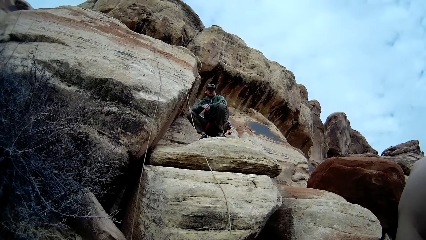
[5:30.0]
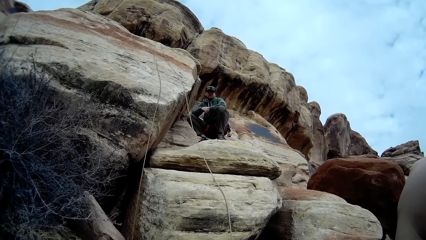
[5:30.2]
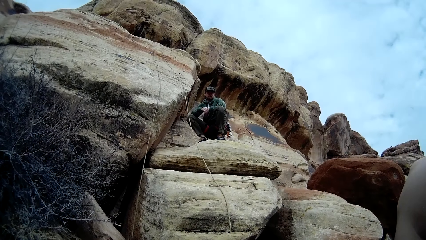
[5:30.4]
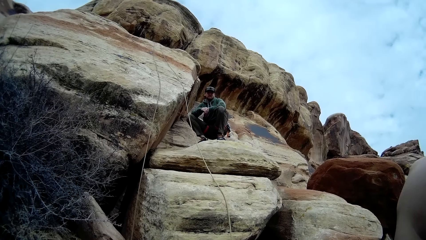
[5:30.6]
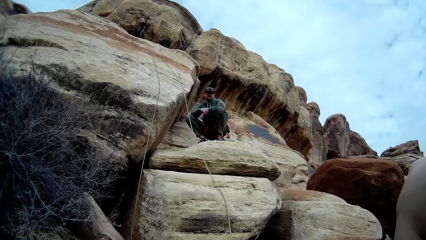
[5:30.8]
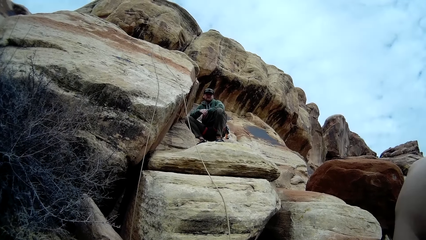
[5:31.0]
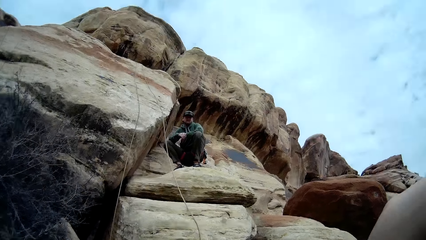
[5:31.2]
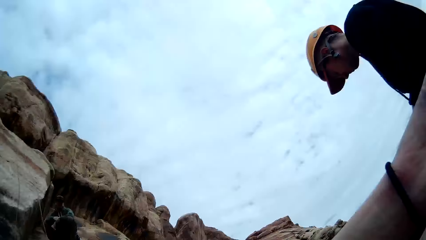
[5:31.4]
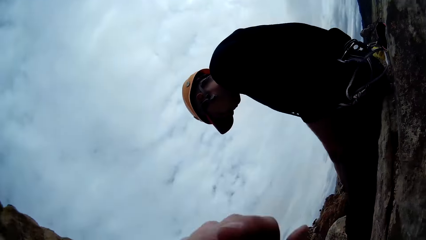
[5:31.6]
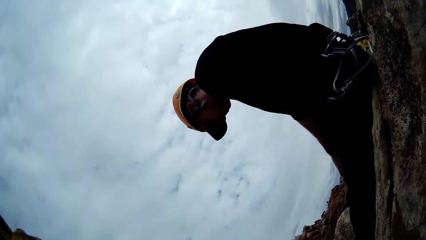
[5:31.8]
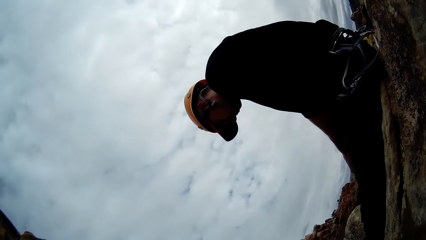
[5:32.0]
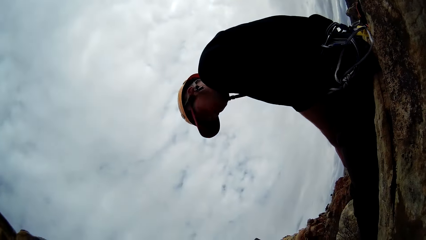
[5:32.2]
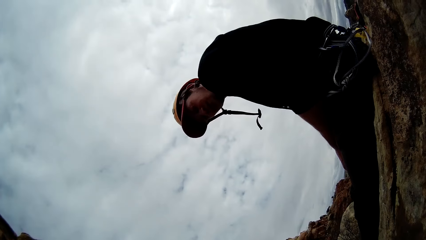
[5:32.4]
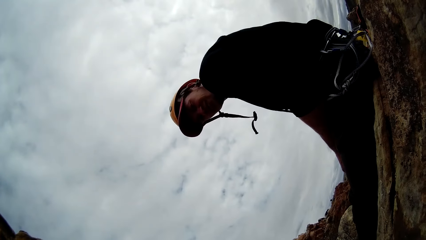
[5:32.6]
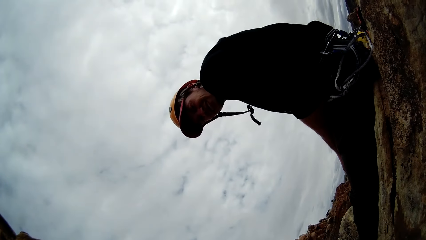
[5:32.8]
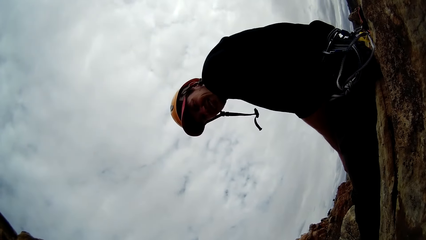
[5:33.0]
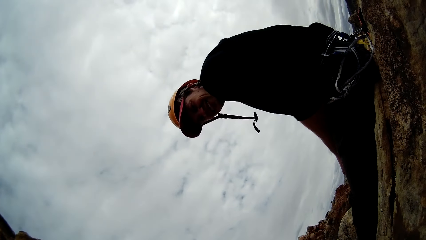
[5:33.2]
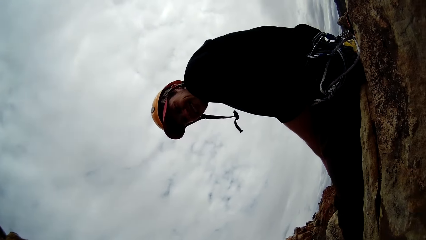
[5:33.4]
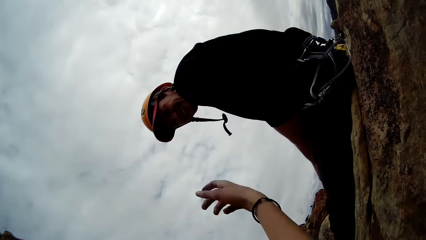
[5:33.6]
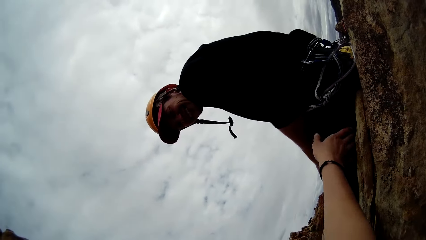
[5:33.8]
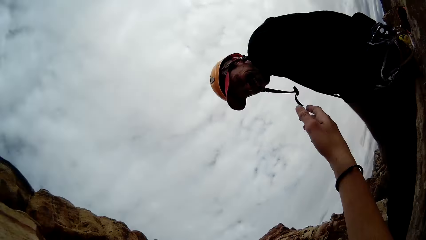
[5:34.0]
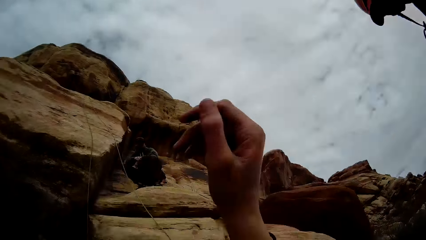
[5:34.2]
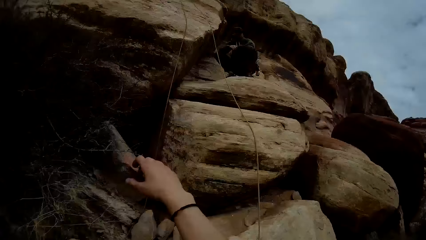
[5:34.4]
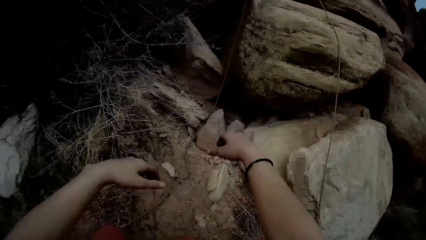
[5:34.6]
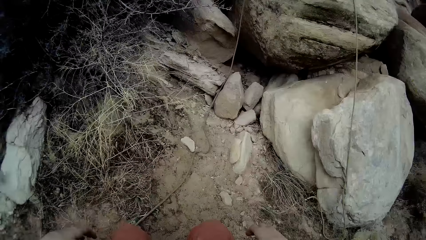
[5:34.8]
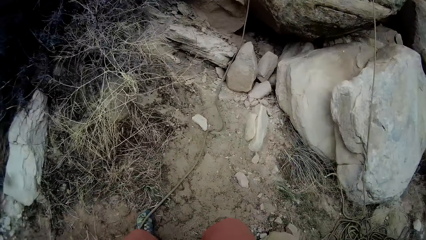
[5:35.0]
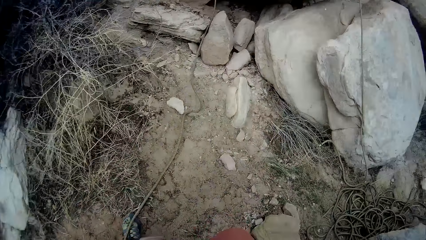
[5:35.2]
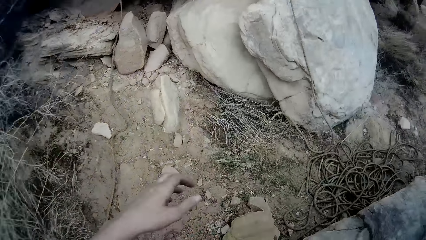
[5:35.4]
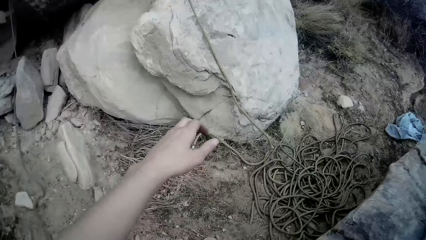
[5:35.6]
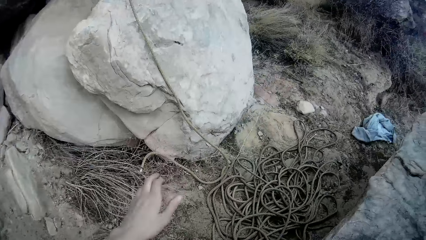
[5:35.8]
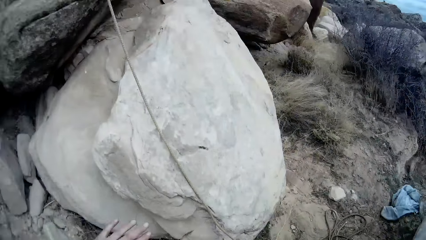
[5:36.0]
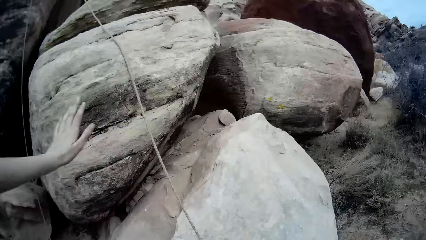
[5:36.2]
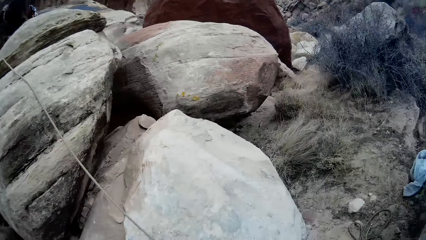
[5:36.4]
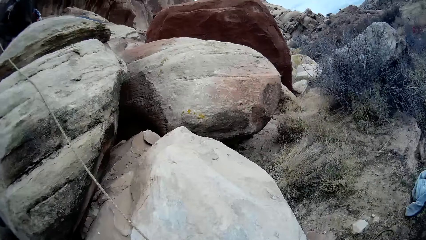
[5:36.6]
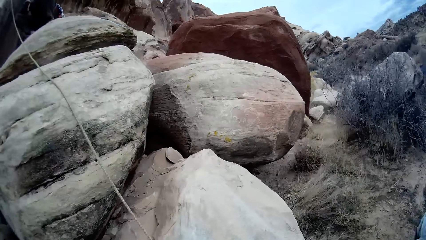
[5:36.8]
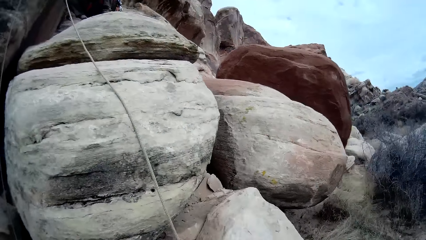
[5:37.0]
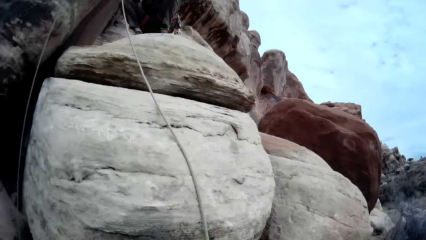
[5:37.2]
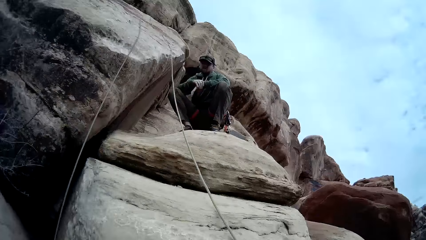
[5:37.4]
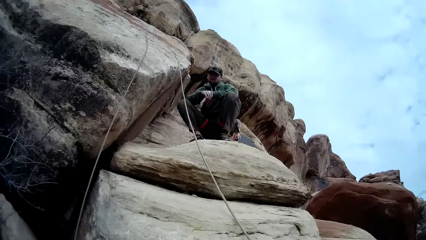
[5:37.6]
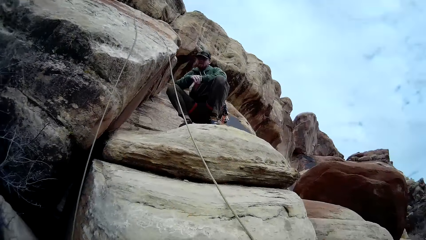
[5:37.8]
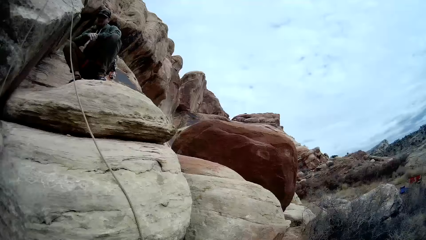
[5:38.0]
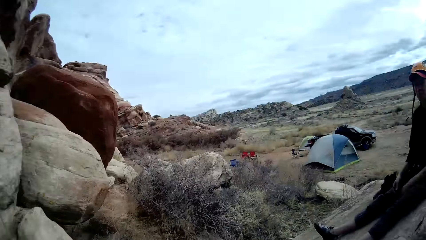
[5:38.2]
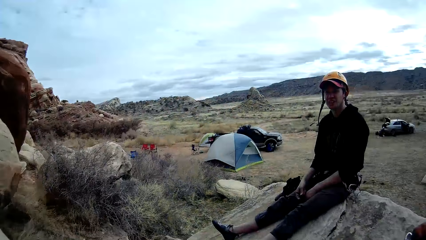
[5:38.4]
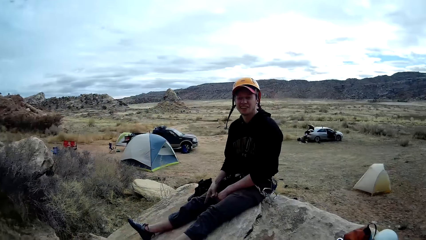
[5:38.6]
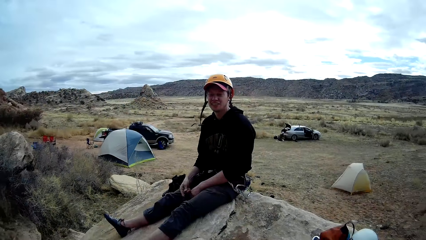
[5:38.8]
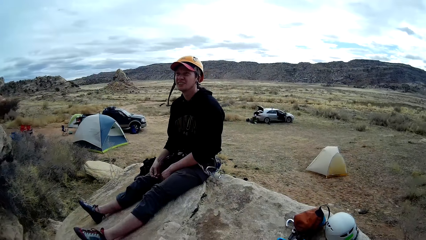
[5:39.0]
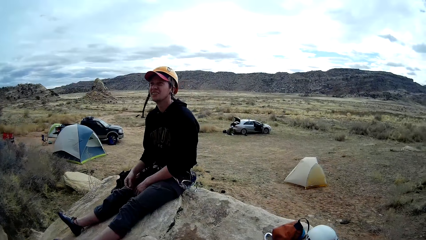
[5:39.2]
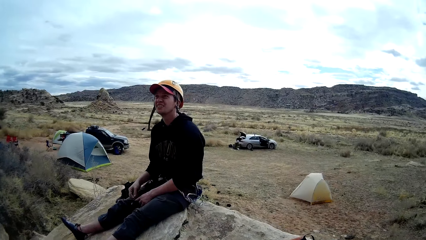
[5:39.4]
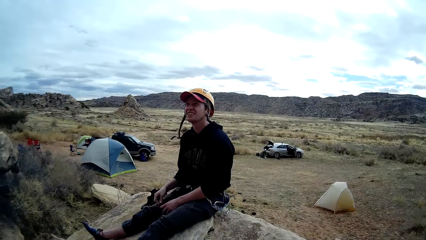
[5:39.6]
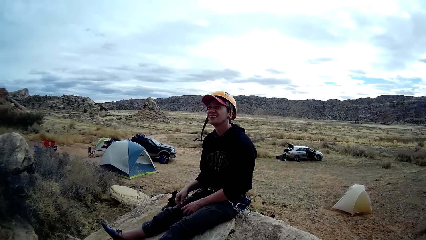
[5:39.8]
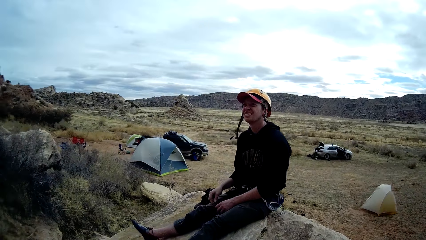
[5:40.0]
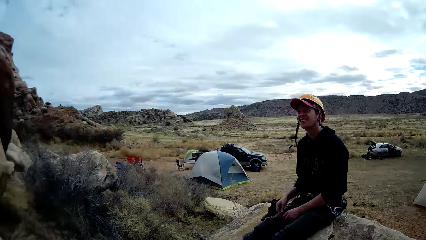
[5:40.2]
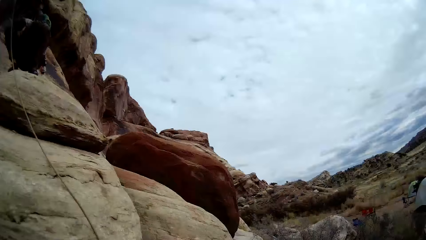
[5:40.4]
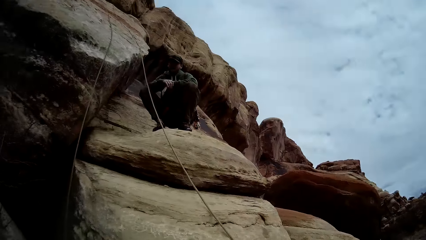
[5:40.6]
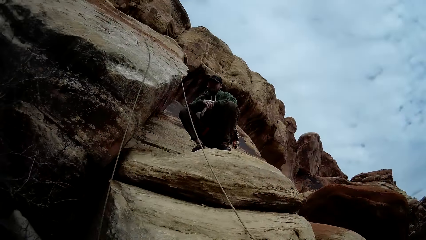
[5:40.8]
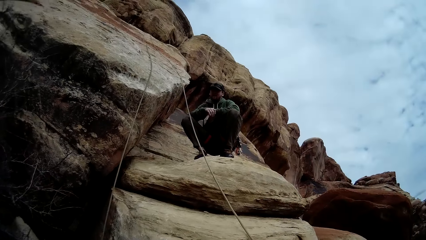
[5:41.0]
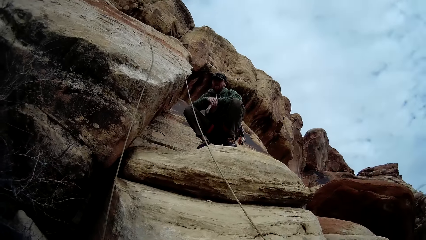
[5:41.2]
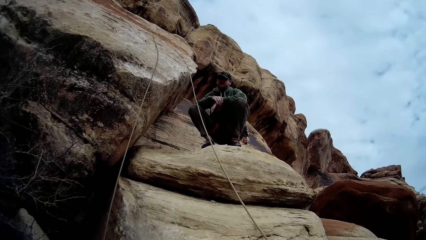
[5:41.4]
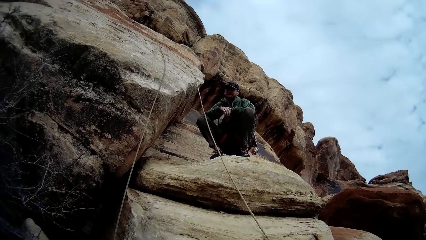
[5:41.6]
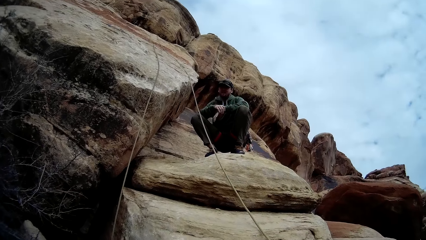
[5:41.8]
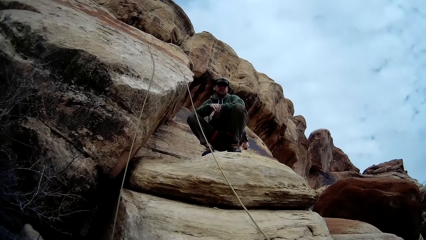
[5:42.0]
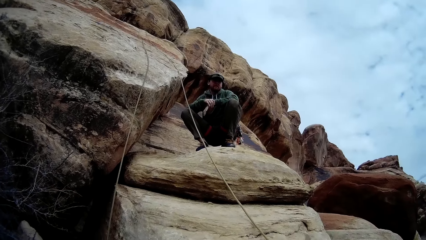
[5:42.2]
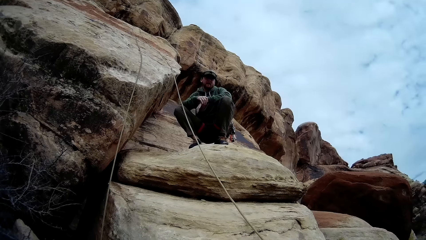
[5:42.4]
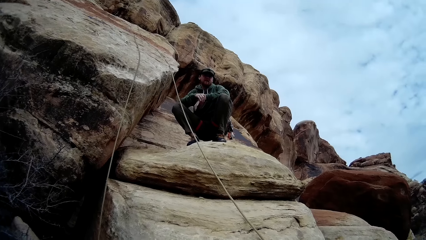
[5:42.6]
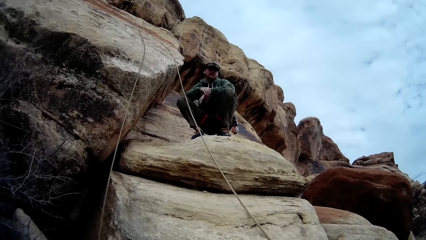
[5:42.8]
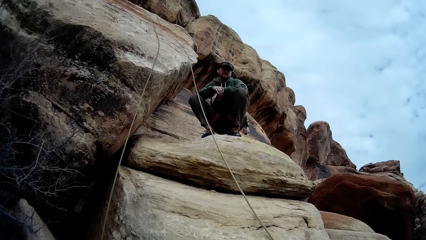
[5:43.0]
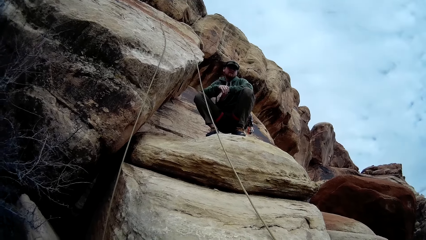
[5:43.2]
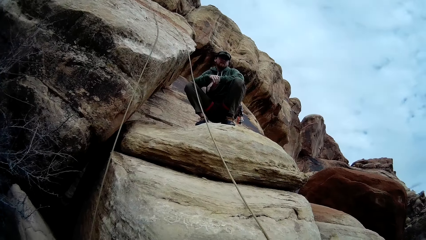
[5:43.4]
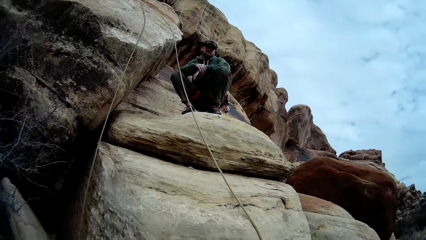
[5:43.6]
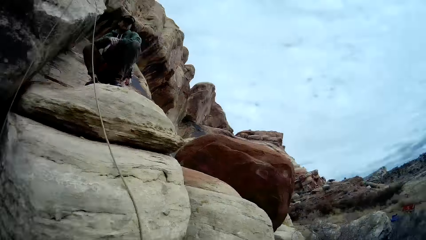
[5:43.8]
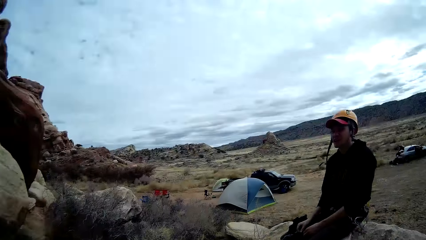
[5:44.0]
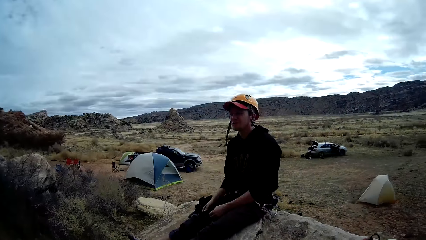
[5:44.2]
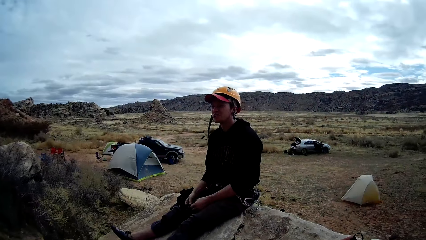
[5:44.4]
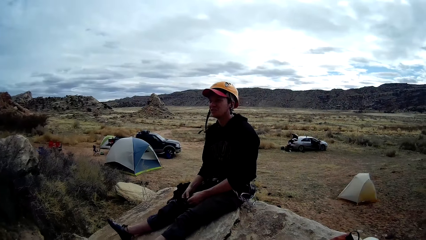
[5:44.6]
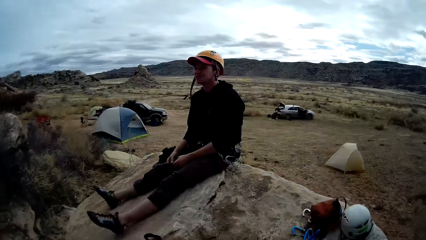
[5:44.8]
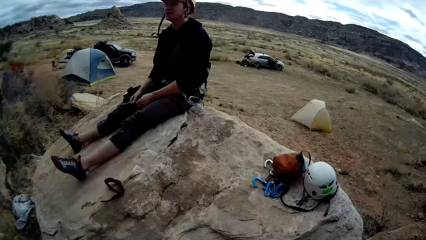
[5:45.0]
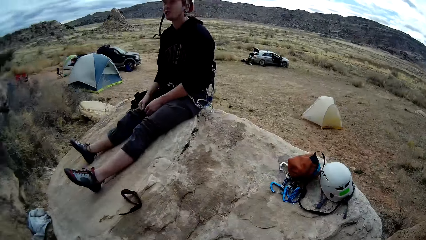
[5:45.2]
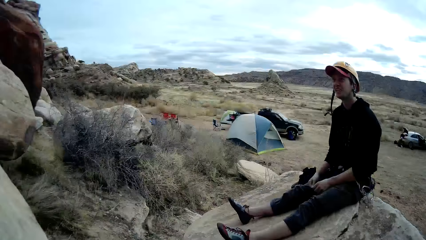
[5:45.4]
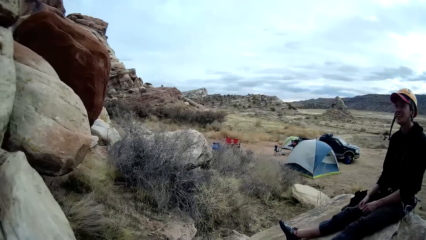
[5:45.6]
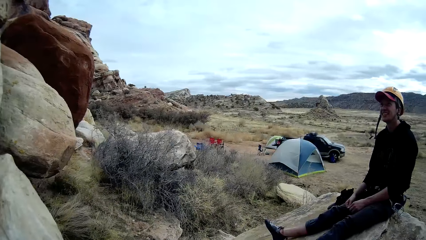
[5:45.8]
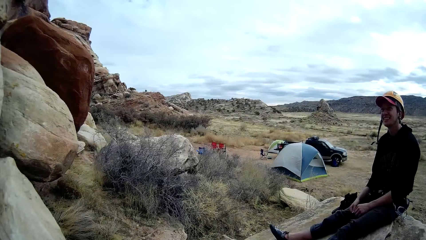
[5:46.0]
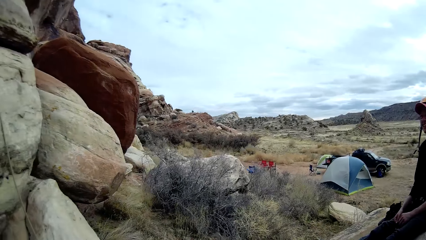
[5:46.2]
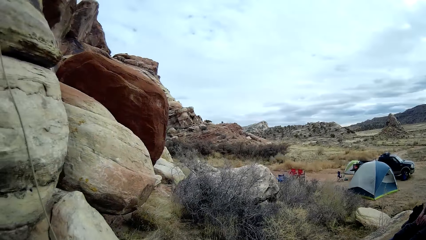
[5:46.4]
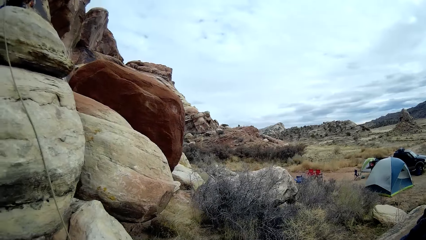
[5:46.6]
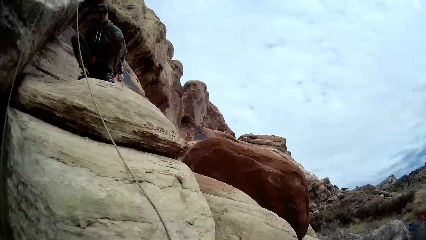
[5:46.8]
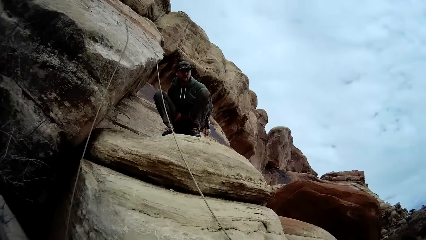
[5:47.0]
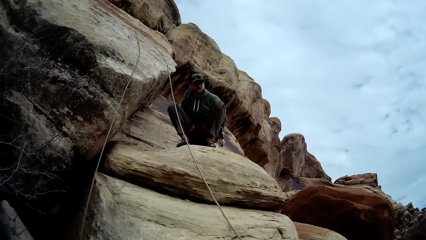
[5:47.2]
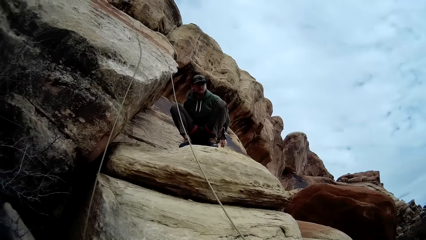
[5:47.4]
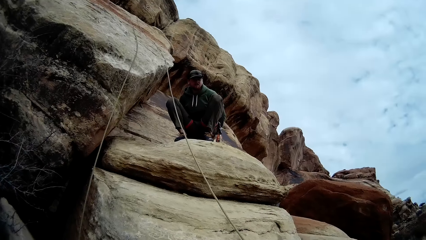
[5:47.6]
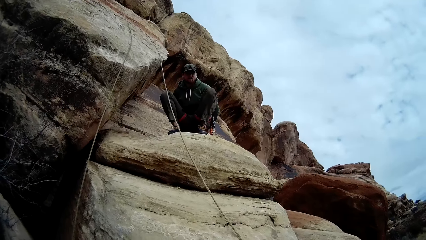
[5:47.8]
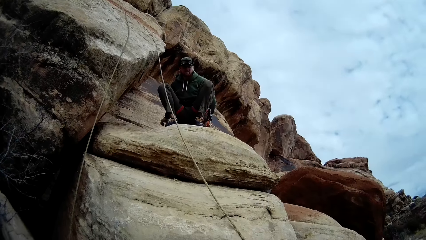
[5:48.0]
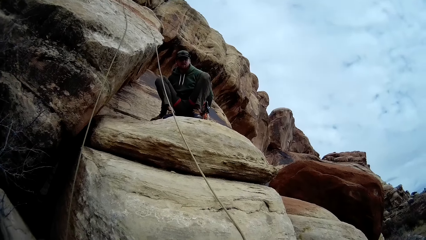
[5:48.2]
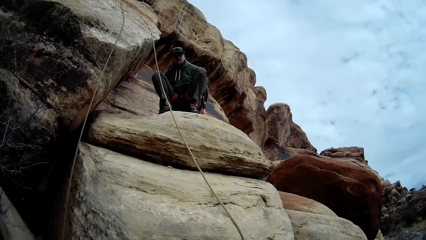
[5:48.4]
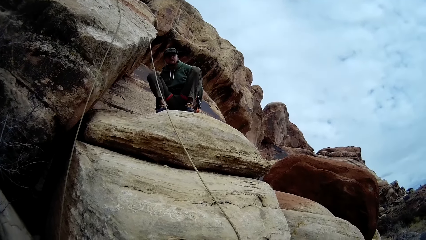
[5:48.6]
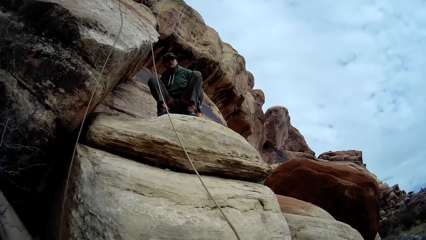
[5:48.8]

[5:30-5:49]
The camera wearer interacts with a man. They climb the rocks. They interact with the man. They interact with another man.
